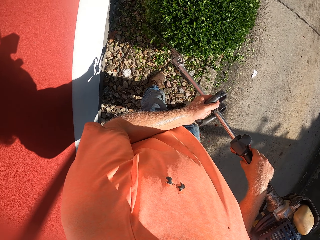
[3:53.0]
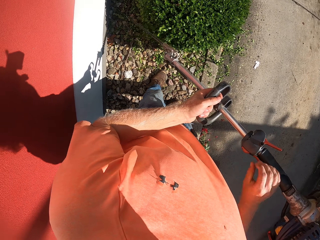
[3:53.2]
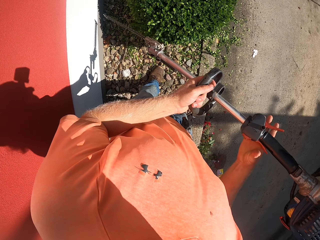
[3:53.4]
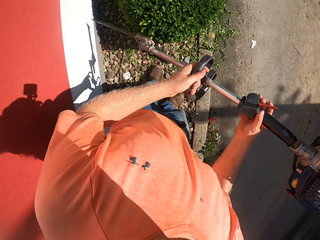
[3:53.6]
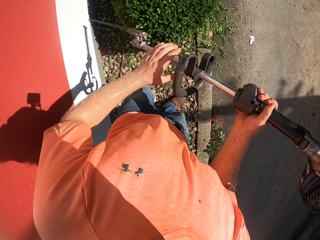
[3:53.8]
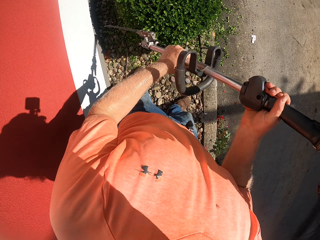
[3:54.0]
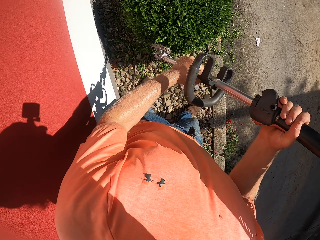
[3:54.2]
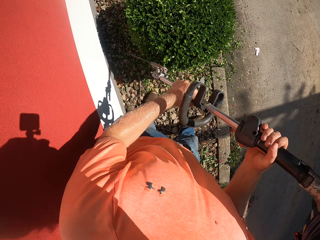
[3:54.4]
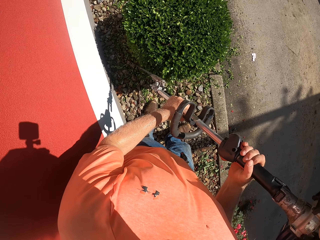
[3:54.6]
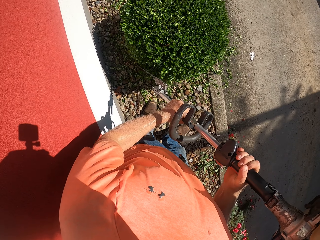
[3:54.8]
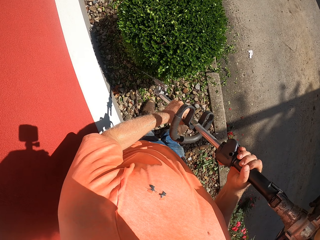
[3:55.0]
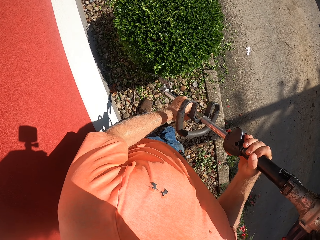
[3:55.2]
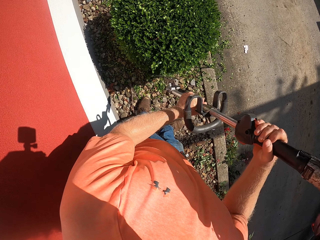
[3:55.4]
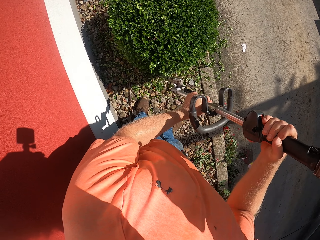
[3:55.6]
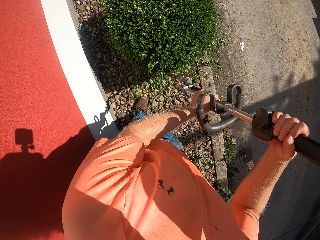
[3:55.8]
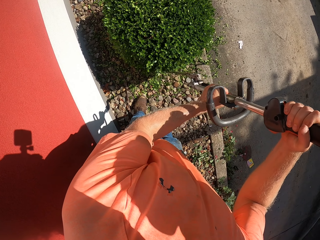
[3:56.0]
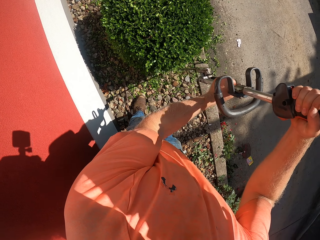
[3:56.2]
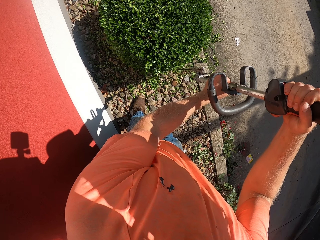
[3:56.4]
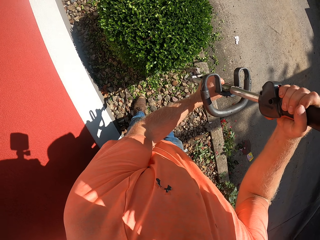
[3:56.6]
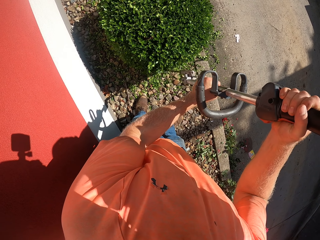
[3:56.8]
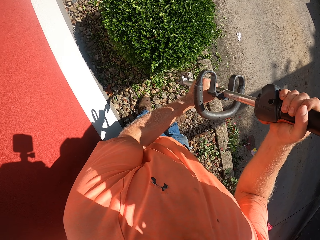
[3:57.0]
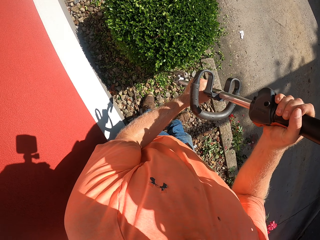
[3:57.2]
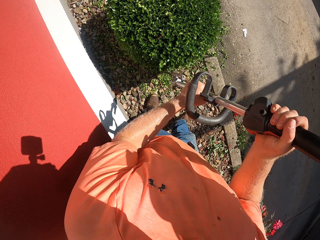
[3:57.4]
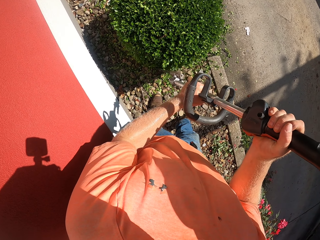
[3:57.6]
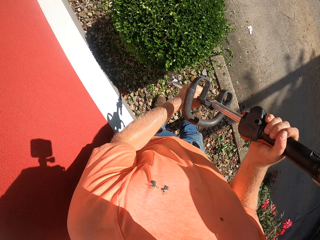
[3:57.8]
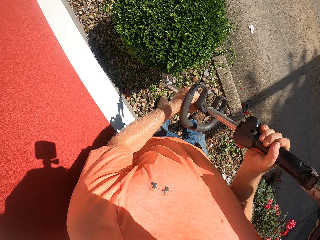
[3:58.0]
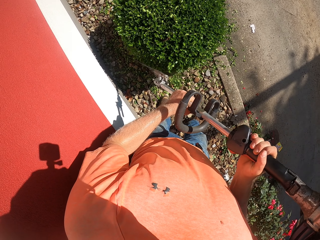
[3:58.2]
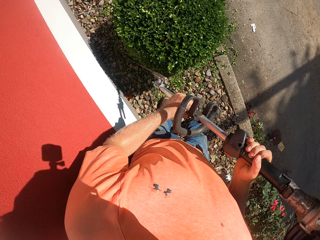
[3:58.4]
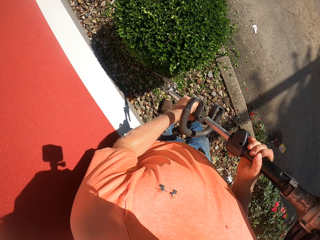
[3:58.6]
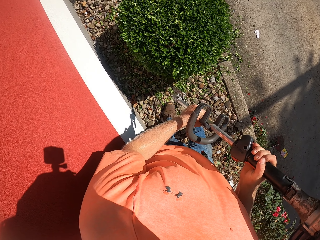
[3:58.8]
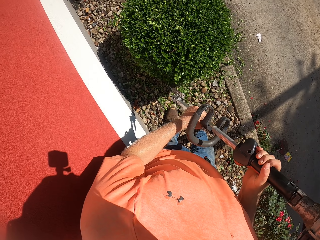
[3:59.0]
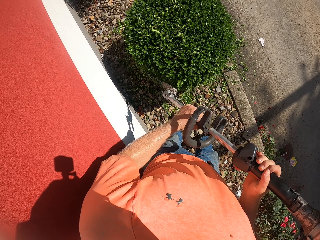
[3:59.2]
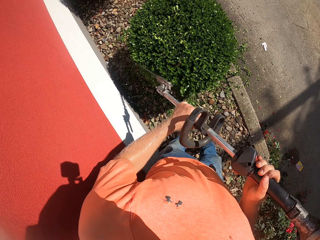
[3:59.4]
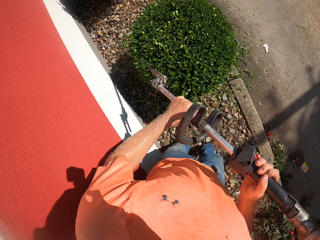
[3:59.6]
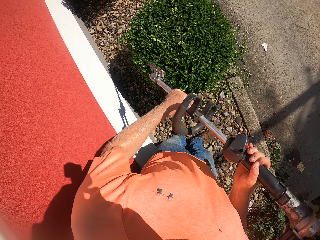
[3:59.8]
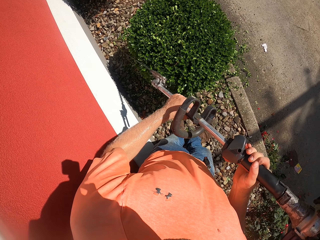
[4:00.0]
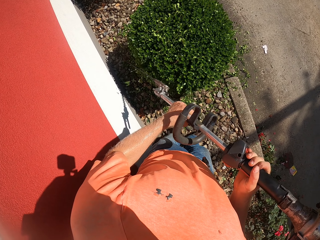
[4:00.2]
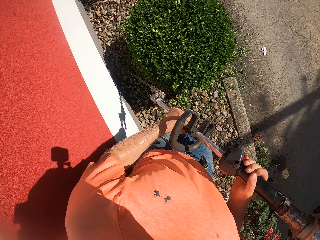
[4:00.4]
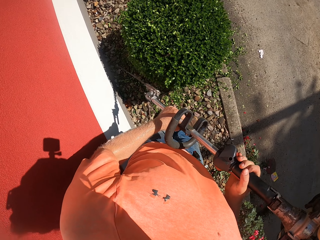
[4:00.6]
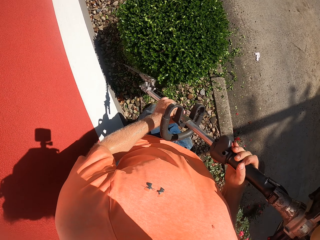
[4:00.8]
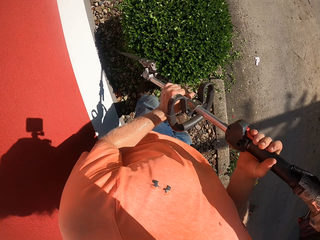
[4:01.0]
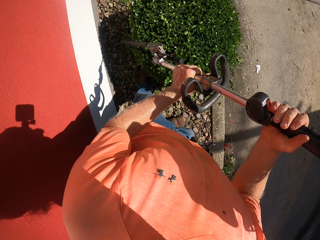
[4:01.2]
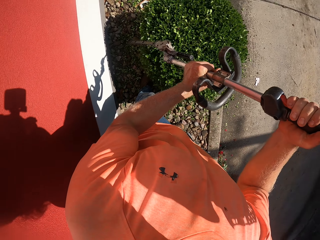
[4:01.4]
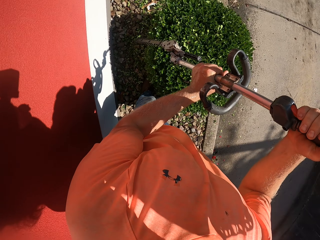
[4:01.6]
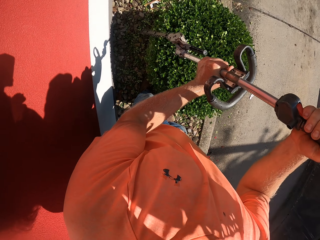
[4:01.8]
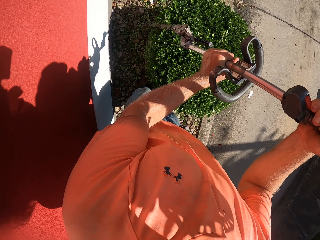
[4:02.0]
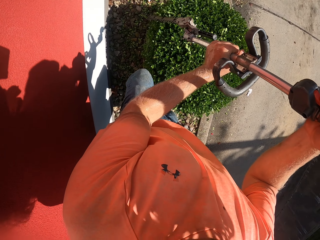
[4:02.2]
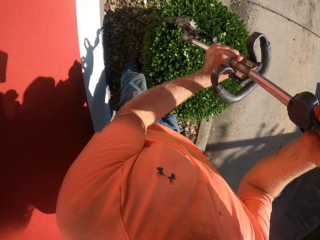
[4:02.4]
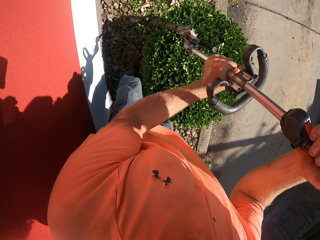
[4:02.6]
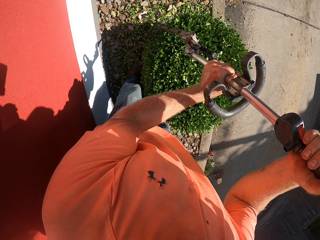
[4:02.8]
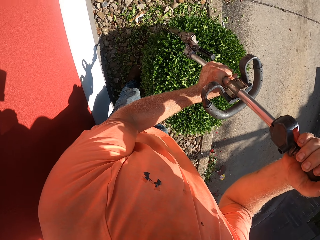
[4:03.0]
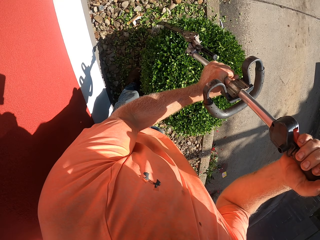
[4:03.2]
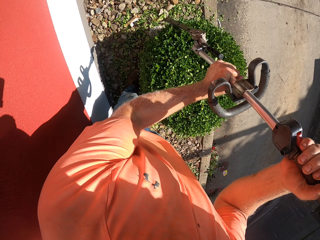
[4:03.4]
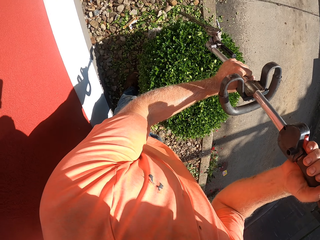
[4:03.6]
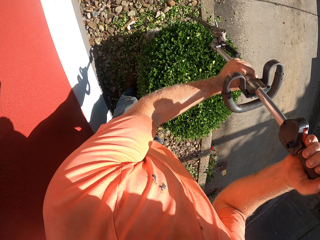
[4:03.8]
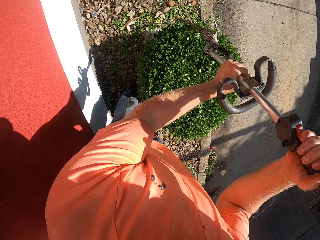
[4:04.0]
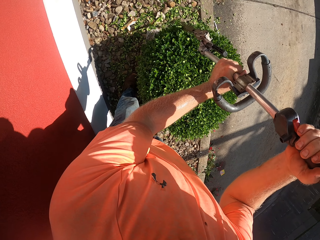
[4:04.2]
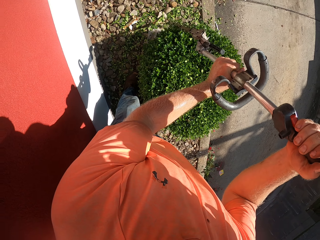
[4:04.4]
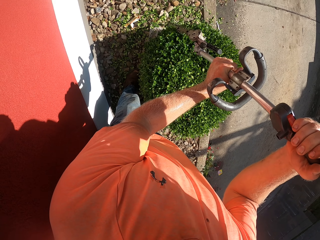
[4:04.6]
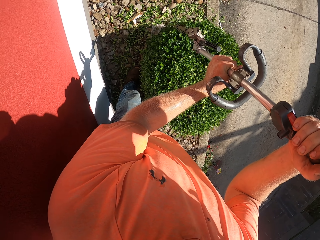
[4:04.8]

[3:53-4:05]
The camera wearer trims the plant with the grass trimmer.

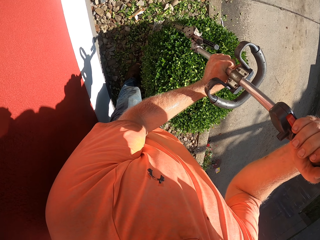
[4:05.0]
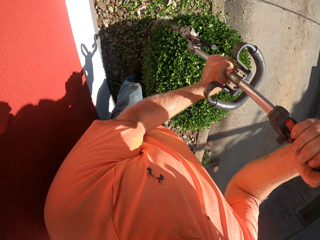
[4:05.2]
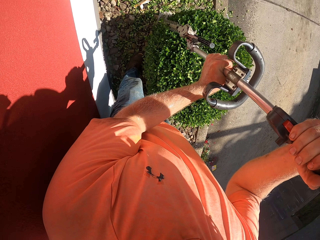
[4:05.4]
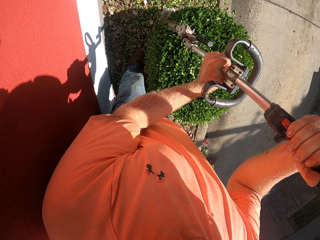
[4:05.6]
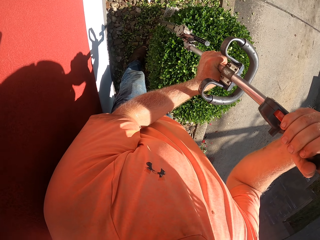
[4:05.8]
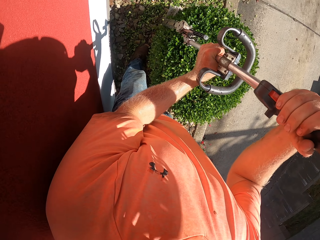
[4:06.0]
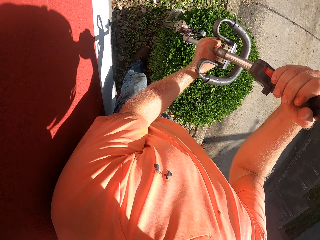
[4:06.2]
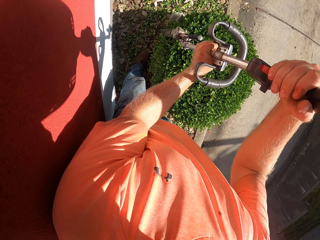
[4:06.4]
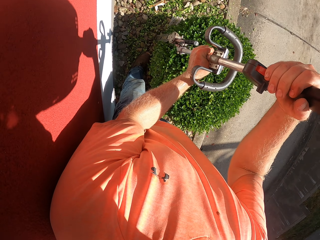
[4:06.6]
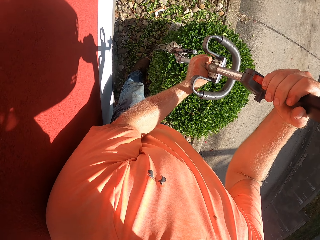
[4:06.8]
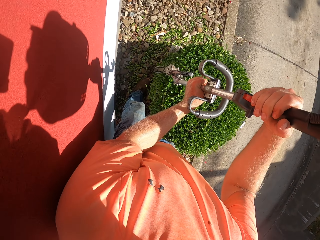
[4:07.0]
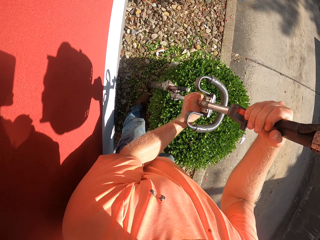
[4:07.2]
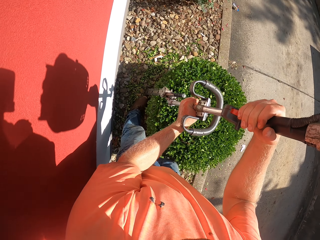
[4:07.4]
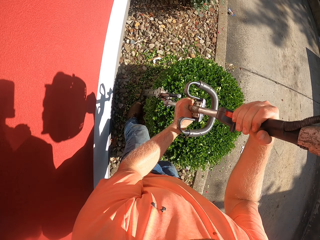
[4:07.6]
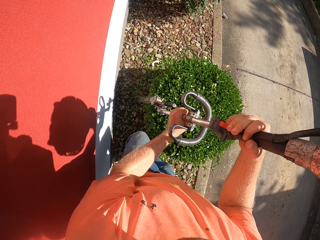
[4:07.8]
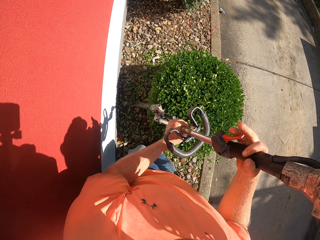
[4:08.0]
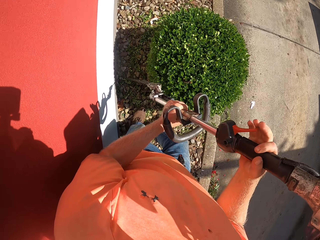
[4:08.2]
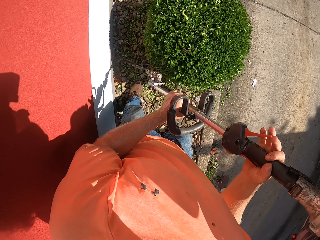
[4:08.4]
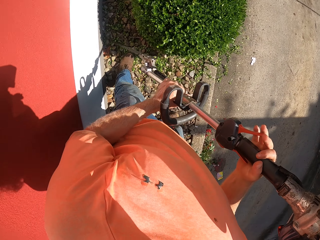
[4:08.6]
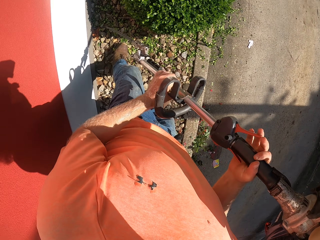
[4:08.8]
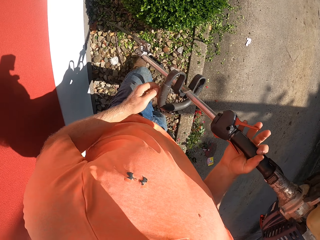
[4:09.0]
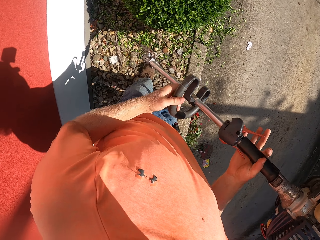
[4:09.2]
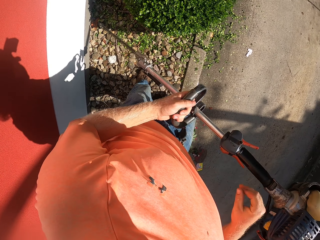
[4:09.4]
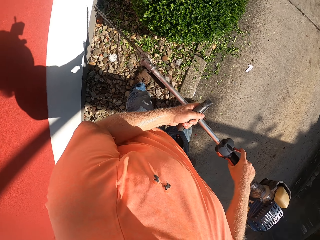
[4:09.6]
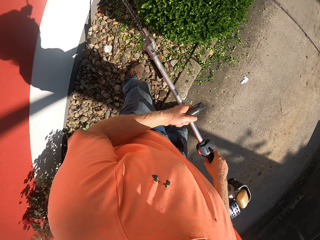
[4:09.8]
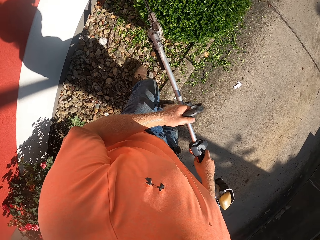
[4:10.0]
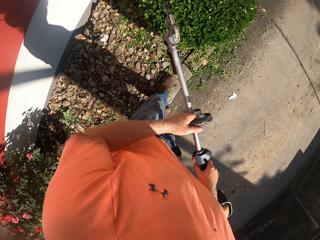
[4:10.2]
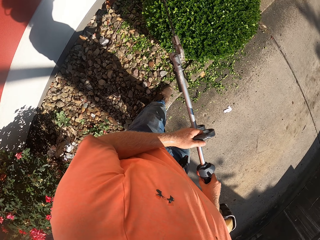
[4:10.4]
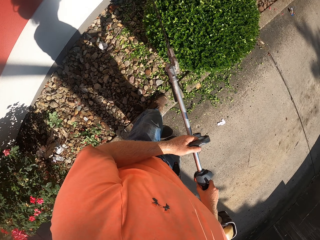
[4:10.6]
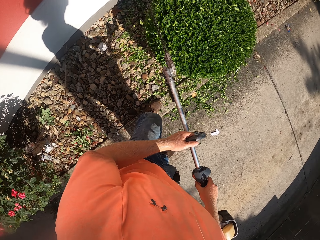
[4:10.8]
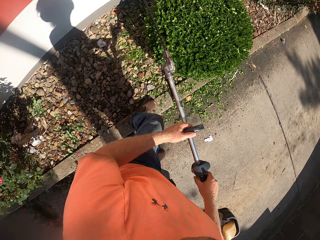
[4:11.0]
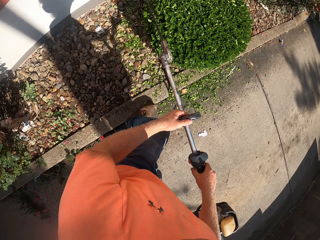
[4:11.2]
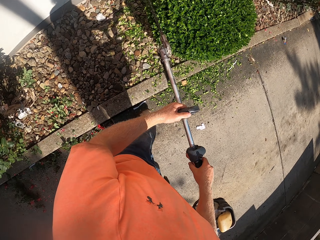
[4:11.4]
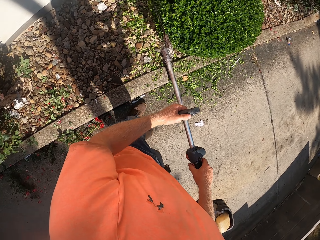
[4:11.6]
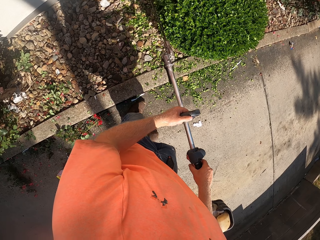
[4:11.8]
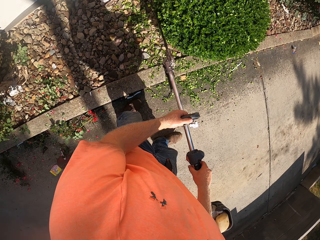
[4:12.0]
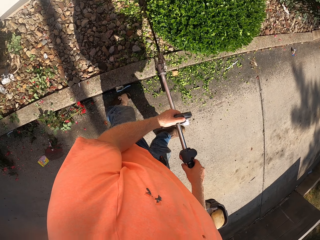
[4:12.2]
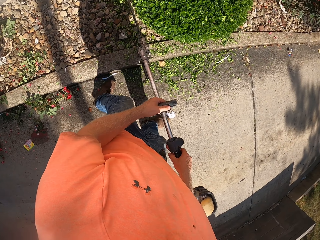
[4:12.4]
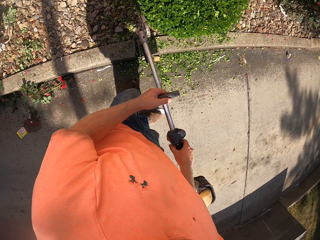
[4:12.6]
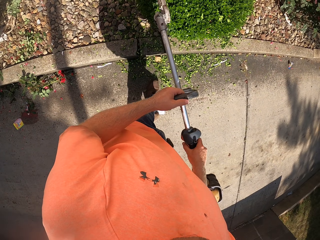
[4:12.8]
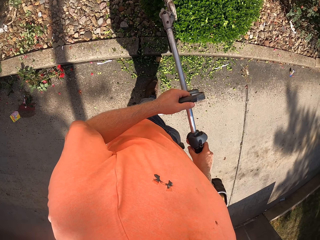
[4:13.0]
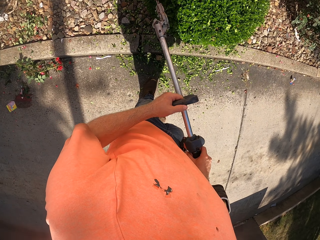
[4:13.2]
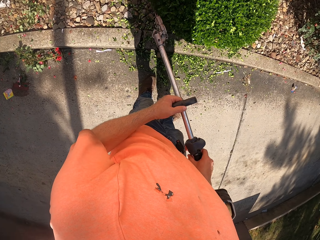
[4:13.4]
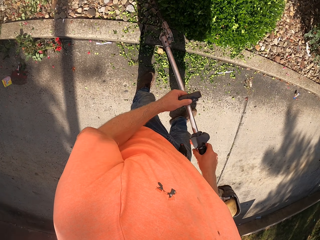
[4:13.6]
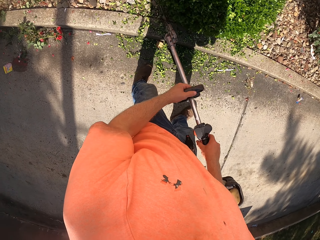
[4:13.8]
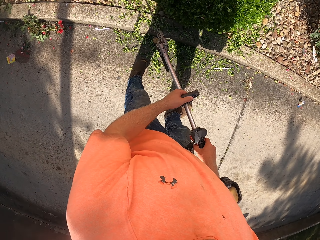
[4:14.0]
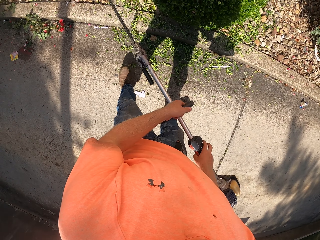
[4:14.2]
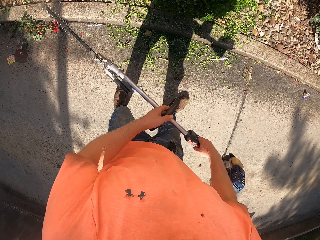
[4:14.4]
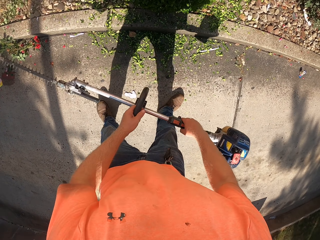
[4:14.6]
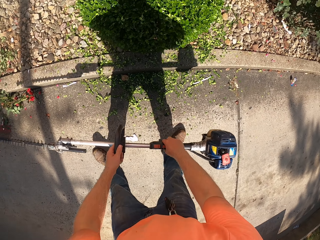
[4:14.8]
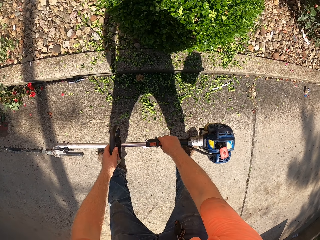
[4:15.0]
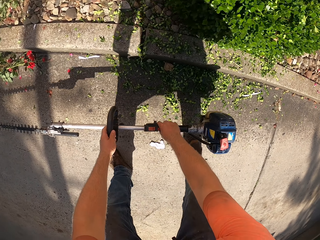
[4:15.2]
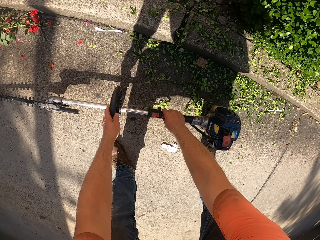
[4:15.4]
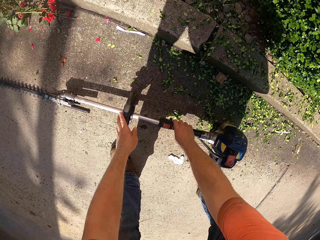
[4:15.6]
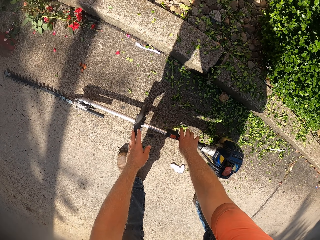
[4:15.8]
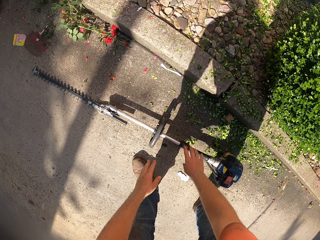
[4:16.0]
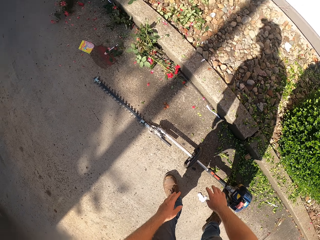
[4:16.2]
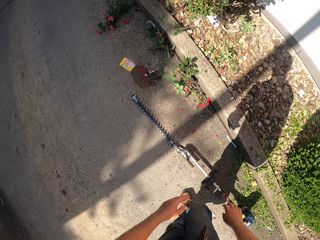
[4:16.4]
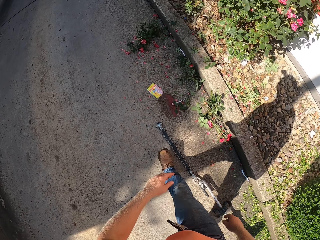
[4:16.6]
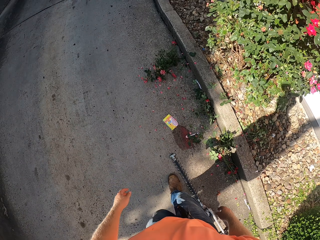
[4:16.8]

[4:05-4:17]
The camera wearer trims the plant with the grass trimmer. He drops the grass trimmer on the ground with his hands. He walks on the road to the truck.
